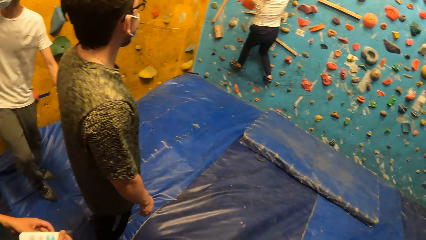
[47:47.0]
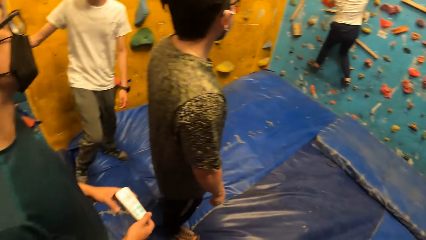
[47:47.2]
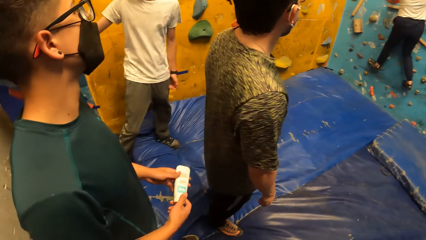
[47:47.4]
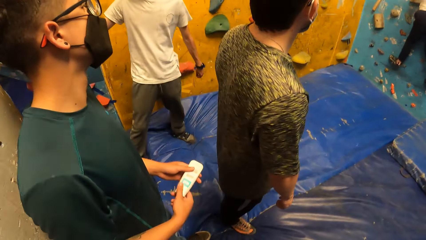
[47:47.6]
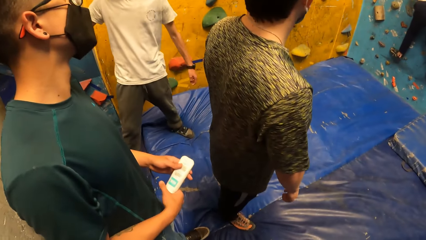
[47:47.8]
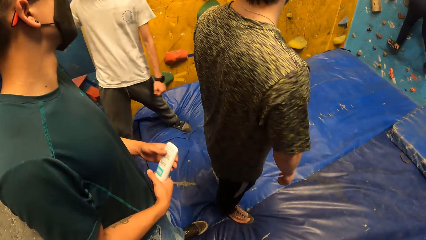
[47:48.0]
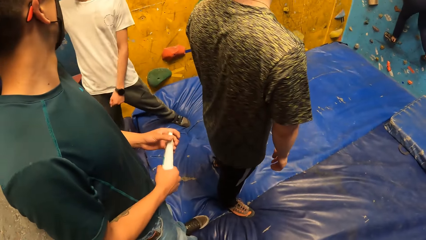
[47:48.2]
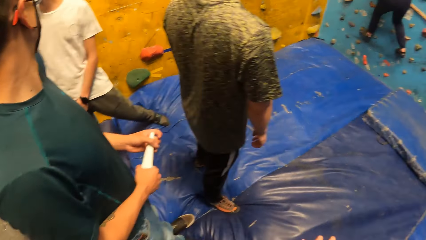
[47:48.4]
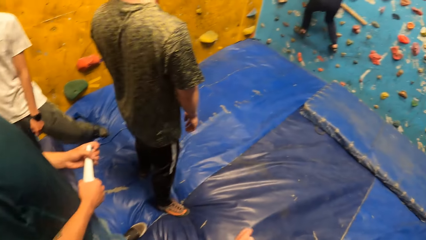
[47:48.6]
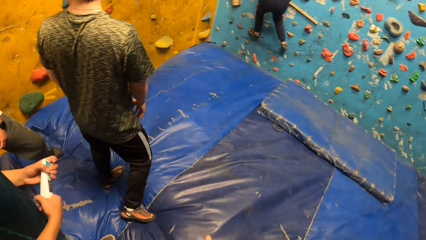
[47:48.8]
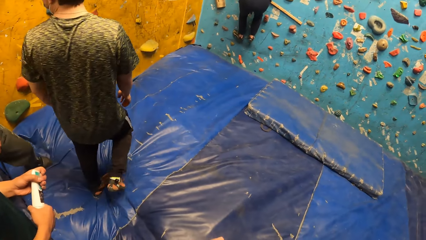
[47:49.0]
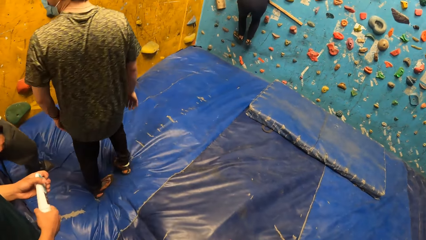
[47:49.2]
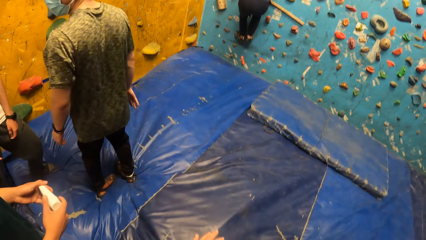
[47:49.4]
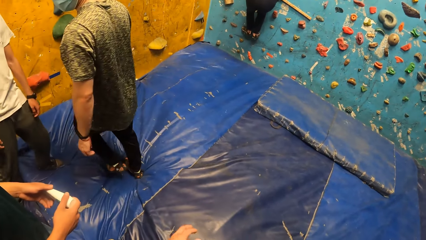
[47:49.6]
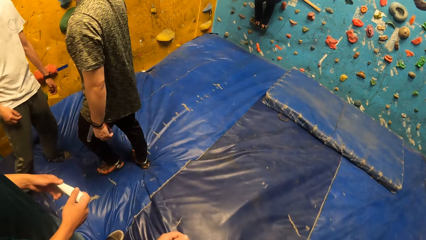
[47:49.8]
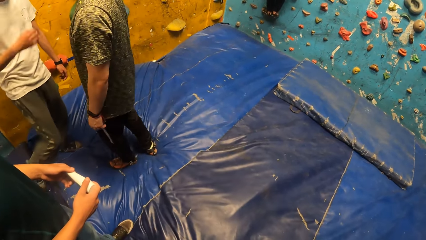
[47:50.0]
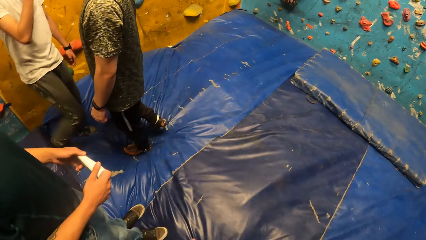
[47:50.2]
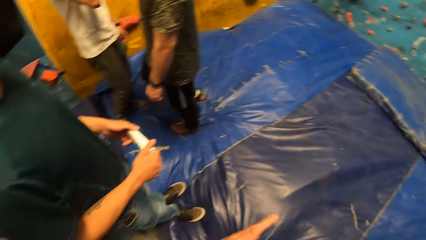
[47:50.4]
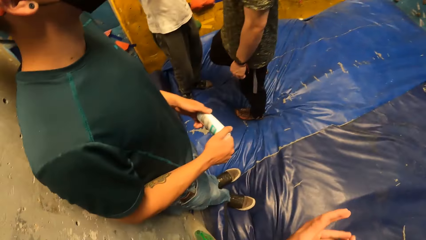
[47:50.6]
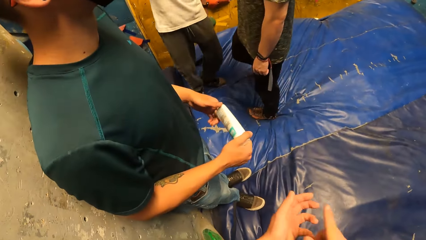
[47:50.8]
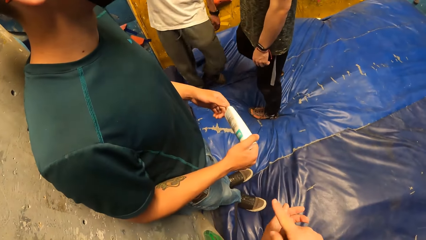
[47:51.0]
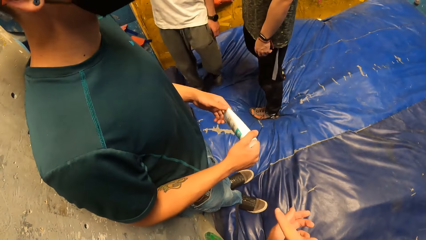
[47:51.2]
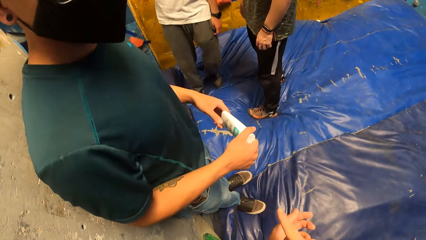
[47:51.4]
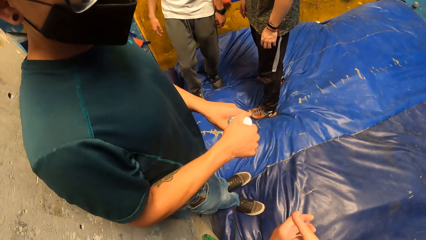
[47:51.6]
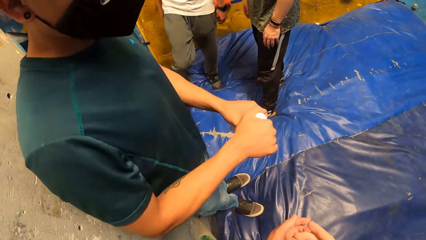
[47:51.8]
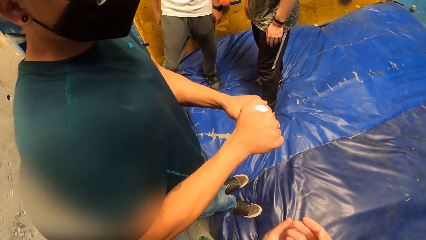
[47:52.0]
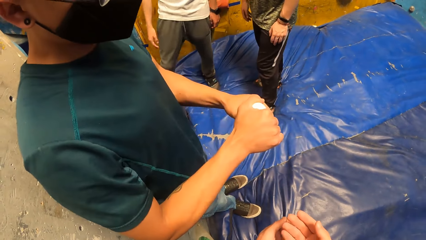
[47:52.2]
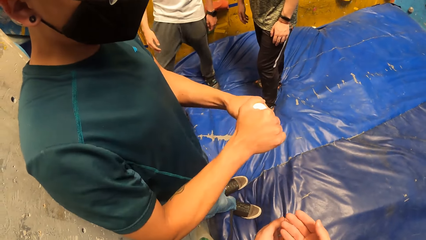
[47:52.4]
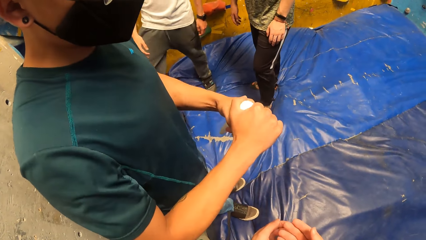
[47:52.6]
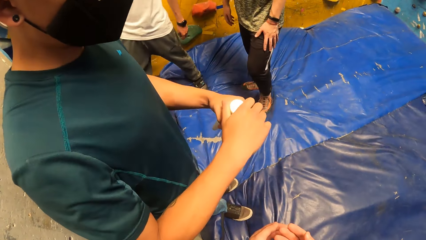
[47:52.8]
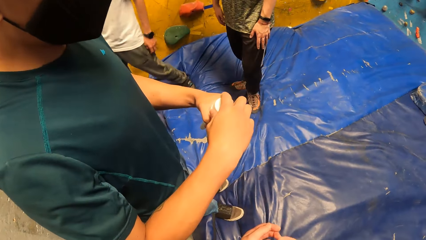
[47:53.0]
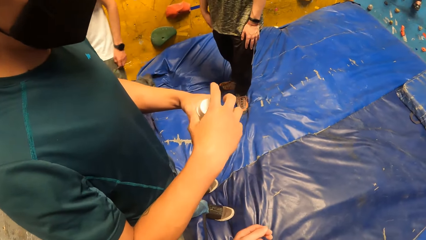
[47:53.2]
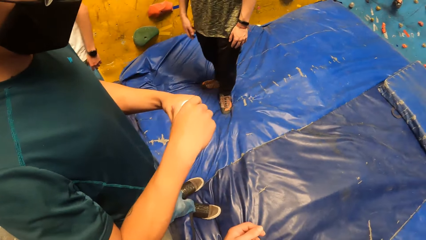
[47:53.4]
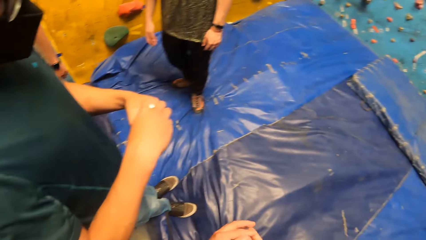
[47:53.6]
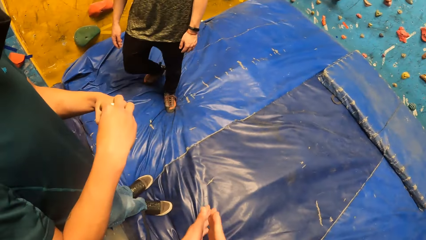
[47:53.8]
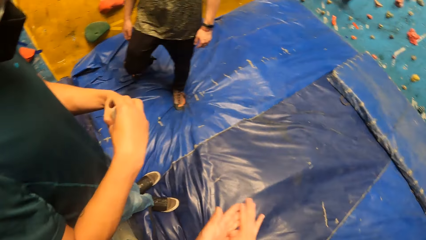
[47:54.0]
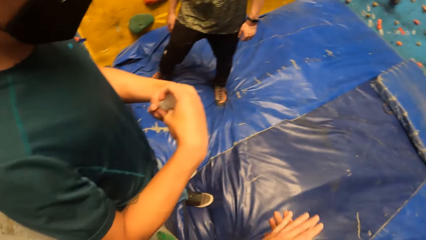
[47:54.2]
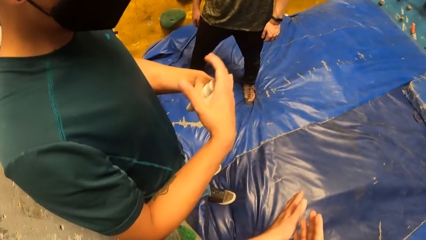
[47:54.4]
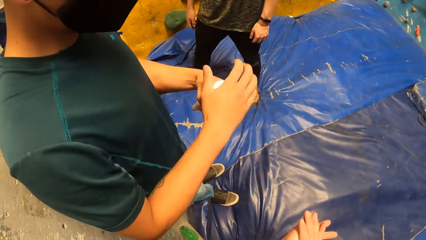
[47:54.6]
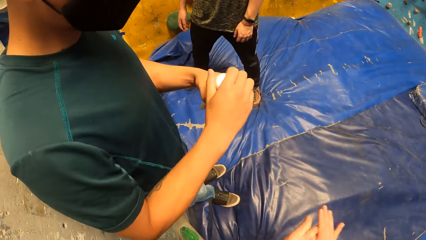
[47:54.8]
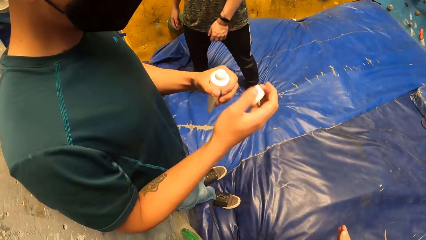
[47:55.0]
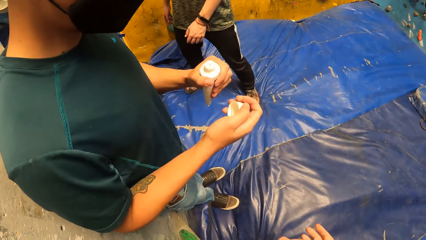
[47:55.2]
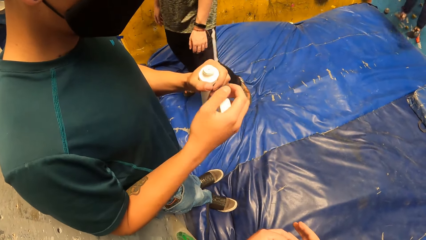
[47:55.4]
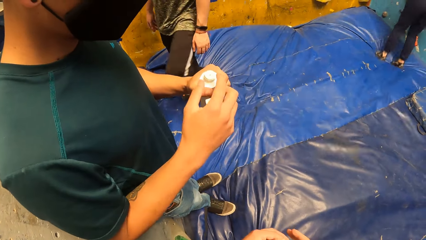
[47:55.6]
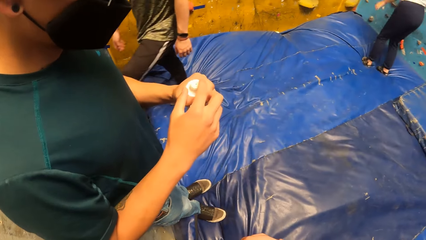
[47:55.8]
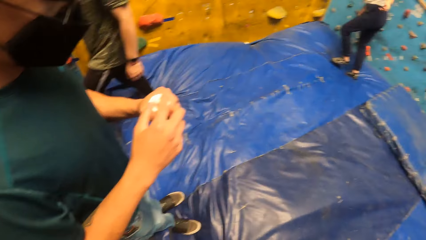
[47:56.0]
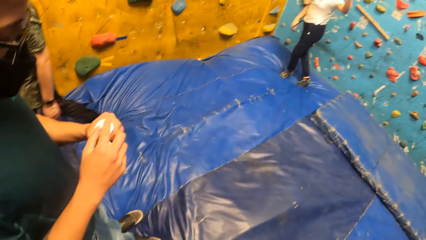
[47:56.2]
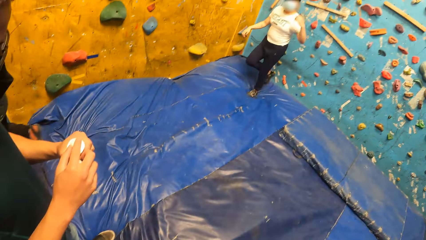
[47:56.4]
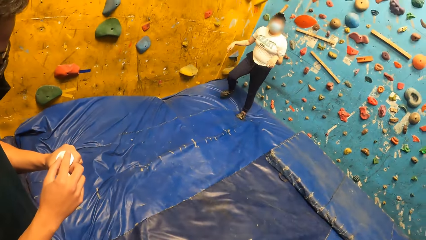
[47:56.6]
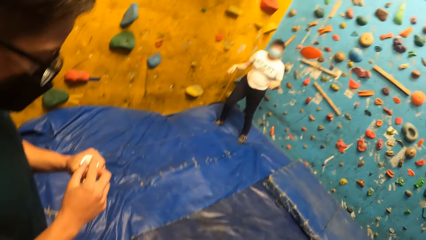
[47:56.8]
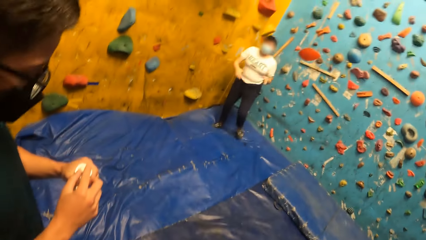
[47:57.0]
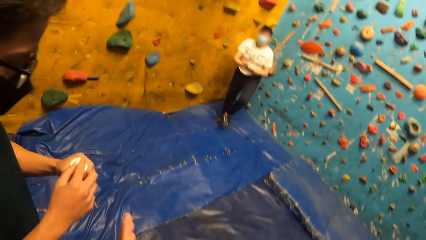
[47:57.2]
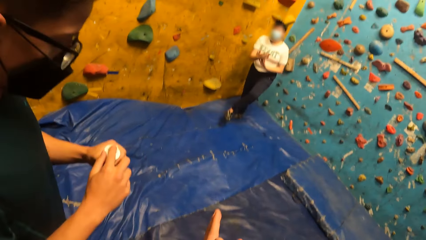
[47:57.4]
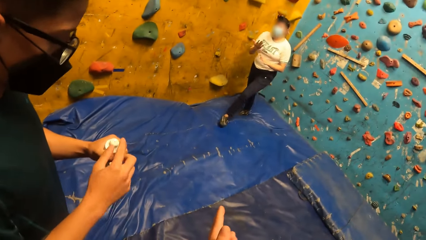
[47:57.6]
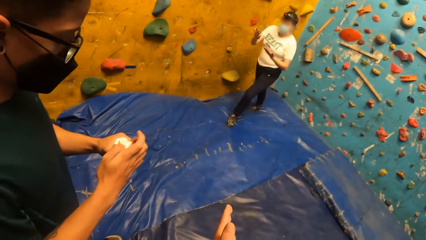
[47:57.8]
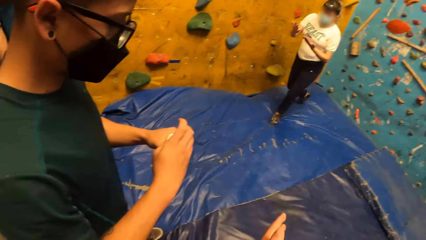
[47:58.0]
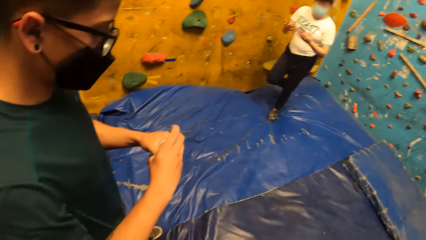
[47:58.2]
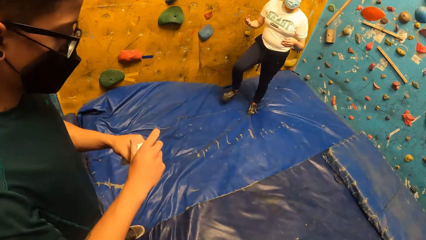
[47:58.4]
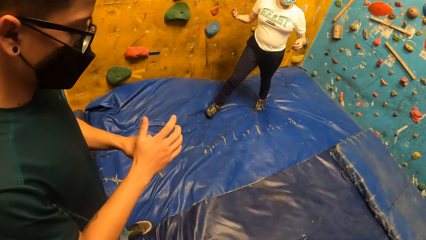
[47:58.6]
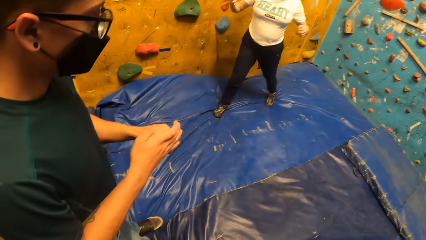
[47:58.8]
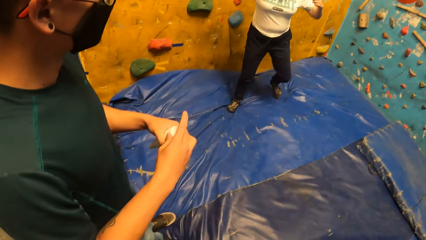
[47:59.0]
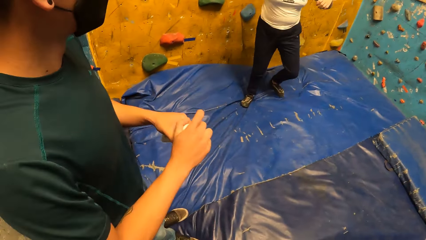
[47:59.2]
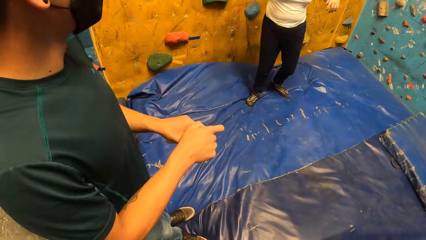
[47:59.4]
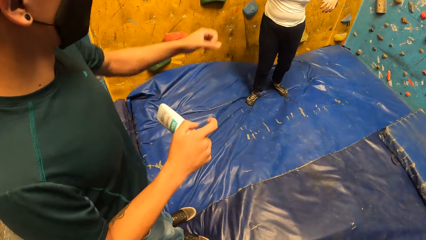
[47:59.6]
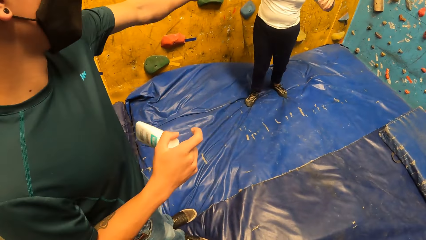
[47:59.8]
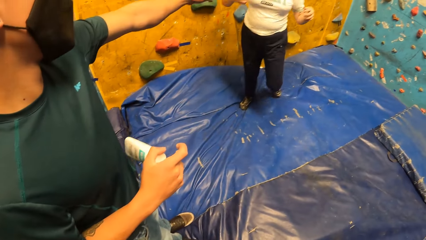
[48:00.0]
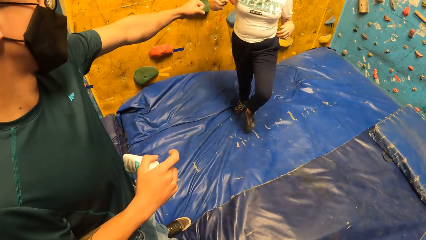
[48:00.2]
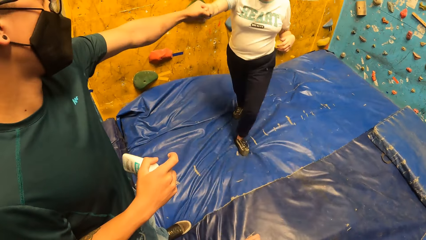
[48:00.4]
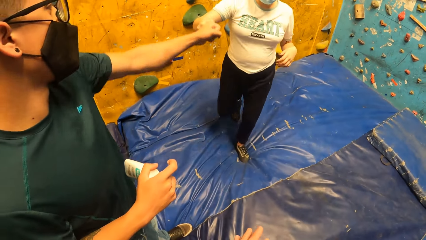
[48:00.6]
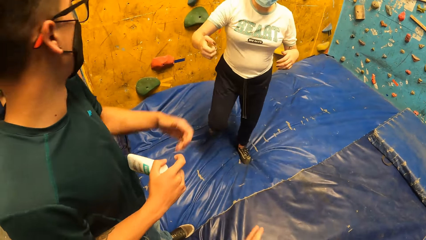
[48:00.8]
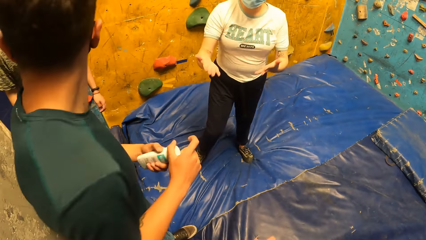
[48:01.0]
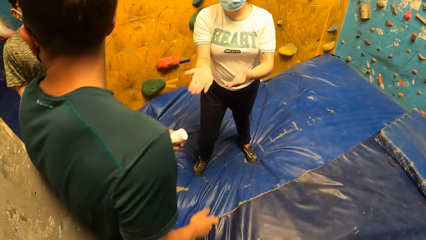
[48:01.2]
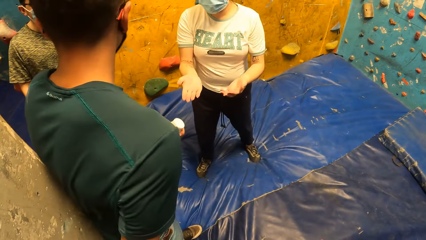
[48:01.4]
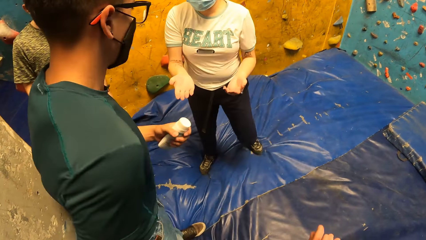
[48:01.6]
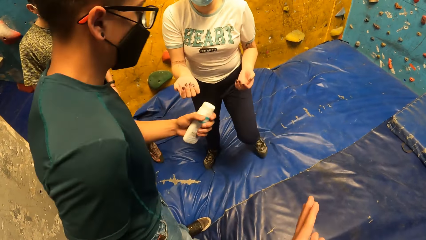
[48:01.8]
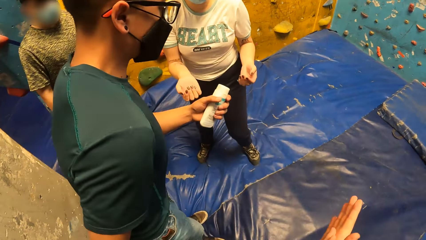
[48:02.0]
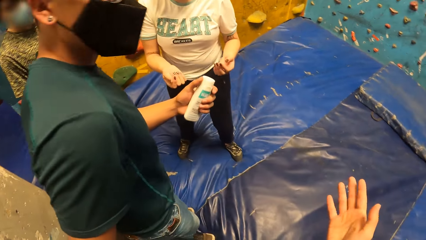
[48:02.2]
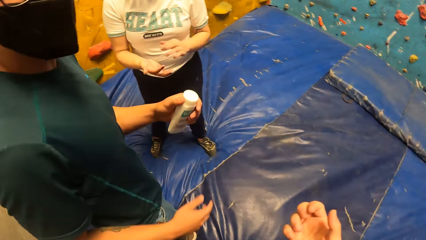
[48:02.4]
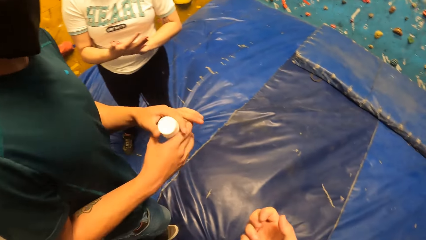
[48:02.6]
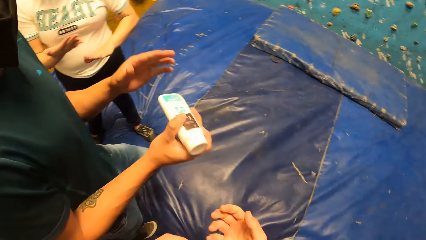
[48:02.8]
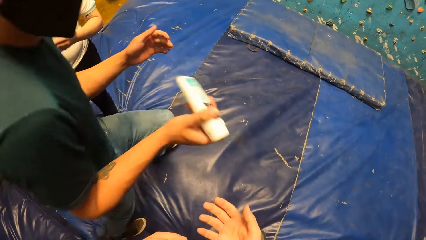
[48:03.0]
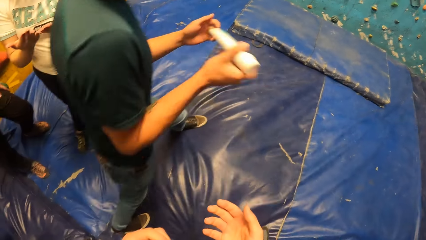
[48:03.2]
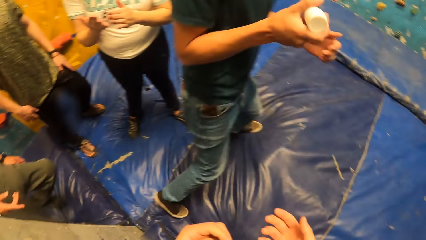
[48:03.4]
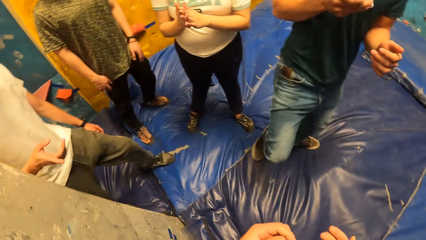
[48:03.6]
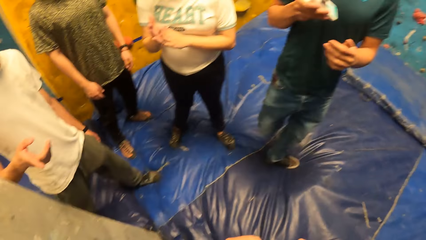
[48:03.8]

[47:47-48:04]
A person looks behind. Another person opens the oil tube, applies the oil on the finger and hits a third person's fist.
